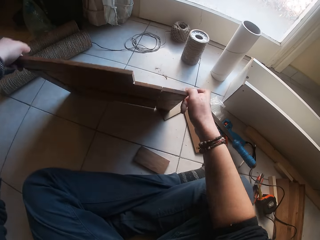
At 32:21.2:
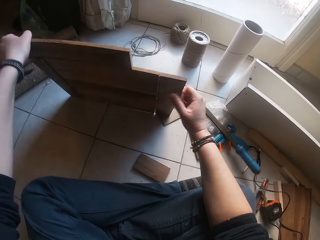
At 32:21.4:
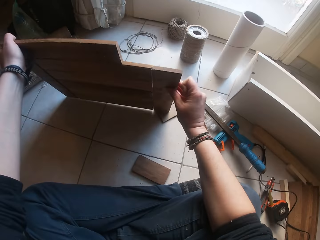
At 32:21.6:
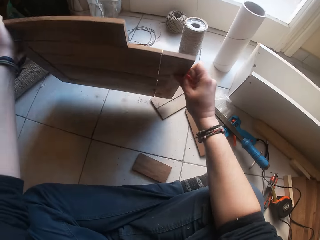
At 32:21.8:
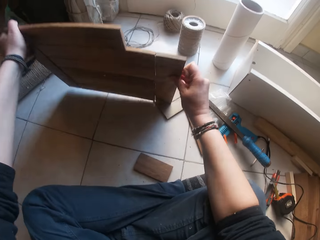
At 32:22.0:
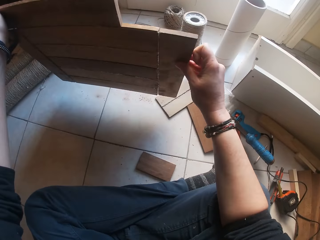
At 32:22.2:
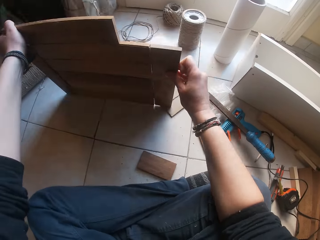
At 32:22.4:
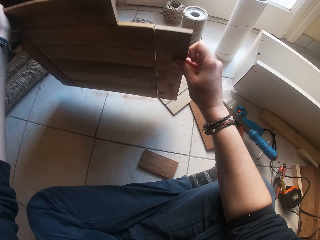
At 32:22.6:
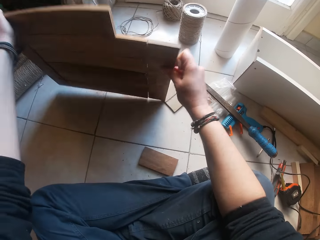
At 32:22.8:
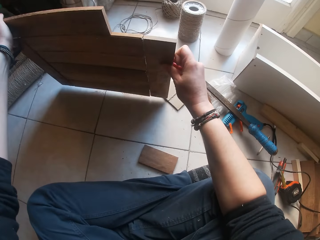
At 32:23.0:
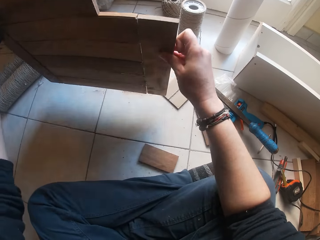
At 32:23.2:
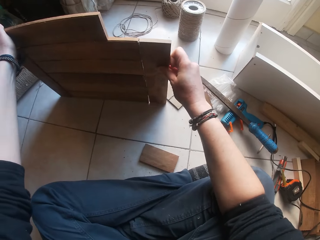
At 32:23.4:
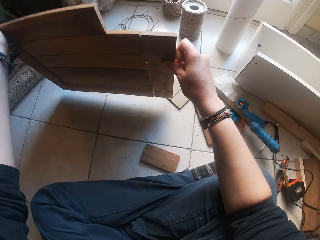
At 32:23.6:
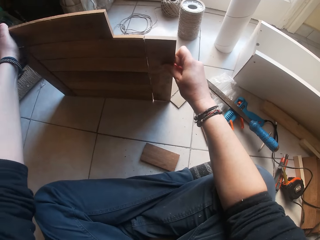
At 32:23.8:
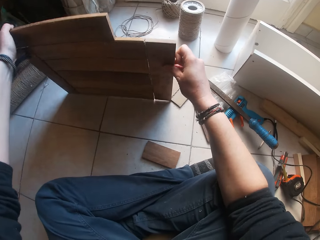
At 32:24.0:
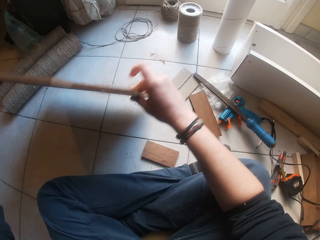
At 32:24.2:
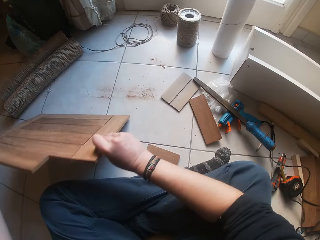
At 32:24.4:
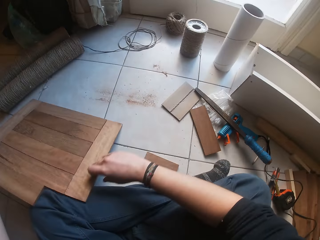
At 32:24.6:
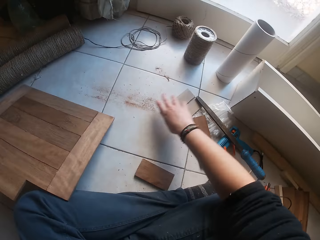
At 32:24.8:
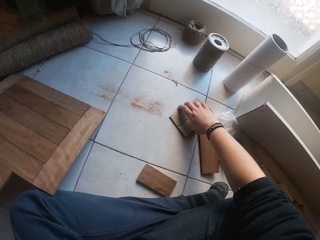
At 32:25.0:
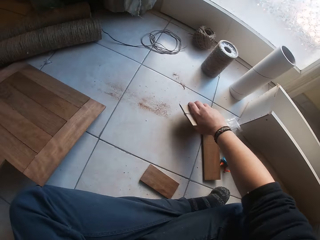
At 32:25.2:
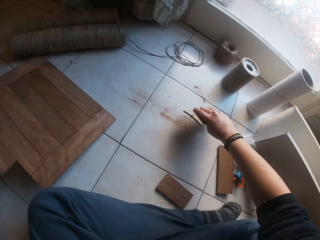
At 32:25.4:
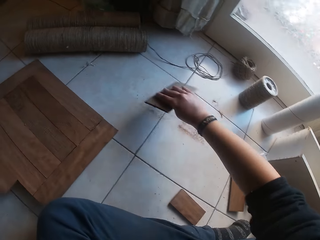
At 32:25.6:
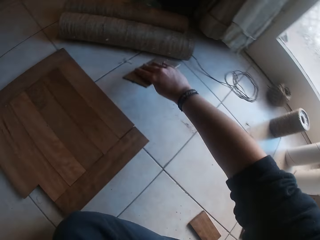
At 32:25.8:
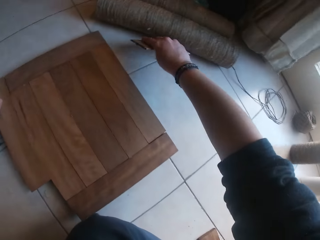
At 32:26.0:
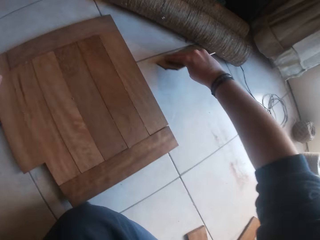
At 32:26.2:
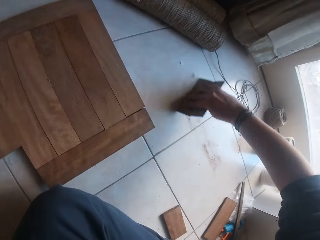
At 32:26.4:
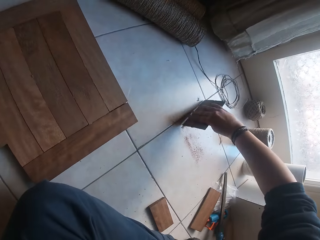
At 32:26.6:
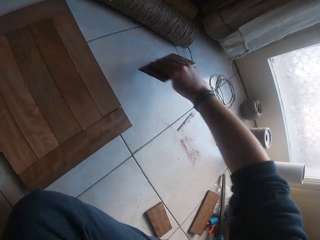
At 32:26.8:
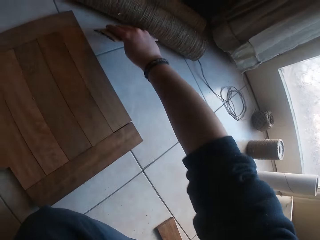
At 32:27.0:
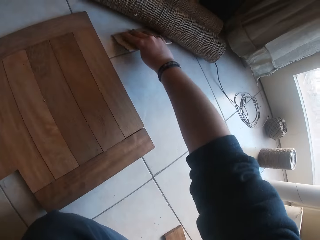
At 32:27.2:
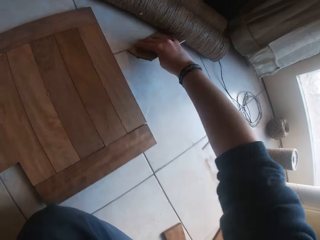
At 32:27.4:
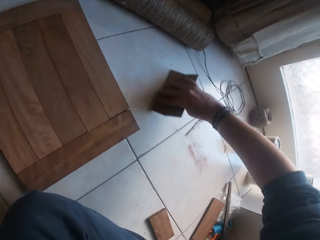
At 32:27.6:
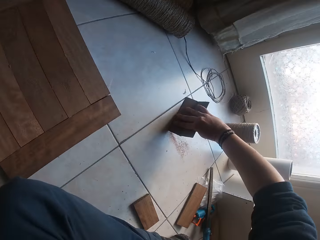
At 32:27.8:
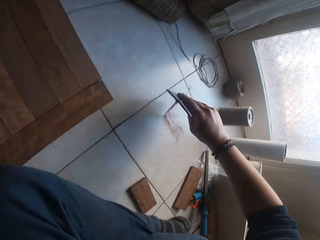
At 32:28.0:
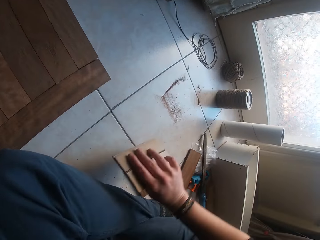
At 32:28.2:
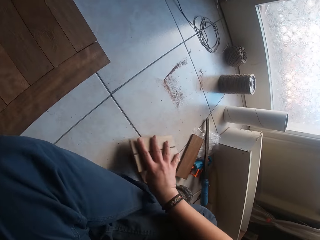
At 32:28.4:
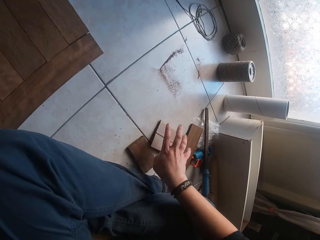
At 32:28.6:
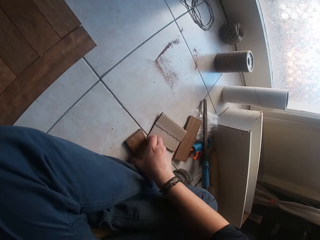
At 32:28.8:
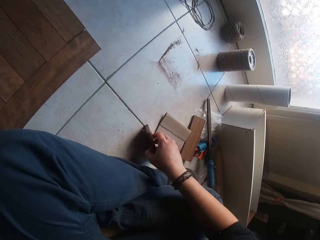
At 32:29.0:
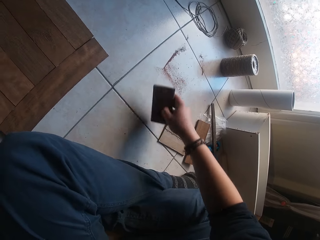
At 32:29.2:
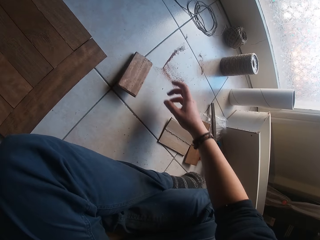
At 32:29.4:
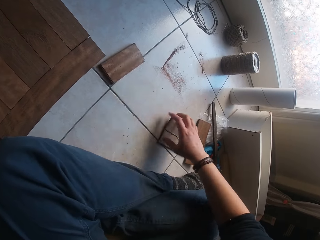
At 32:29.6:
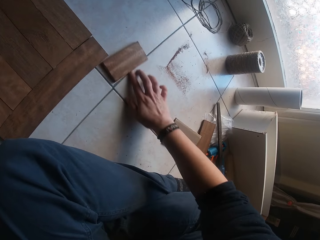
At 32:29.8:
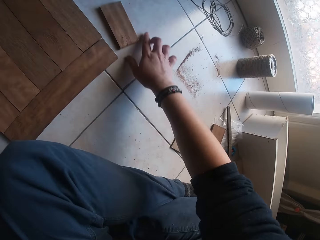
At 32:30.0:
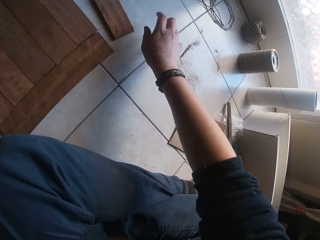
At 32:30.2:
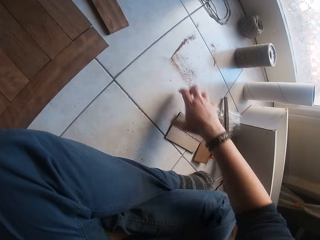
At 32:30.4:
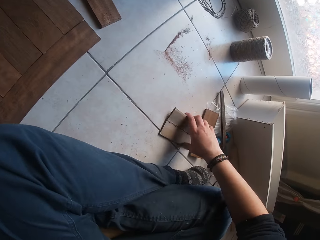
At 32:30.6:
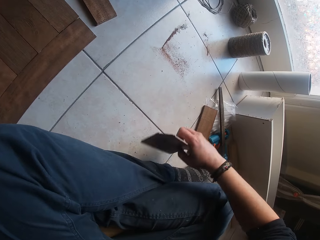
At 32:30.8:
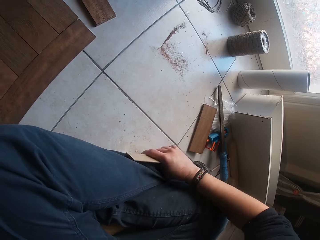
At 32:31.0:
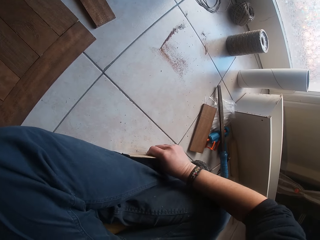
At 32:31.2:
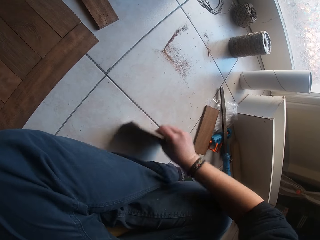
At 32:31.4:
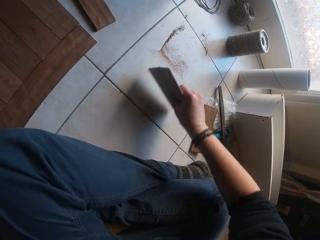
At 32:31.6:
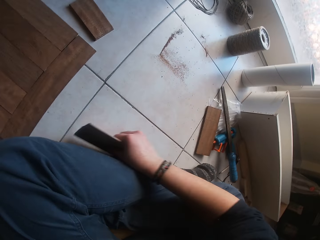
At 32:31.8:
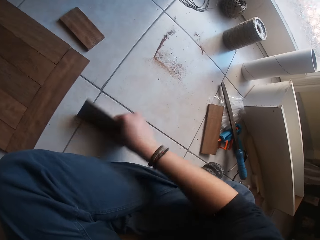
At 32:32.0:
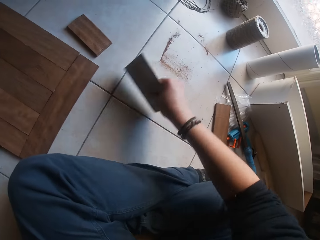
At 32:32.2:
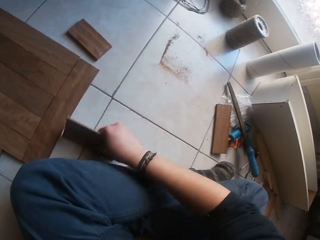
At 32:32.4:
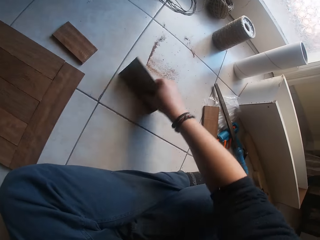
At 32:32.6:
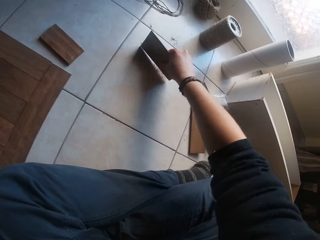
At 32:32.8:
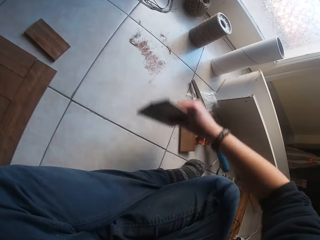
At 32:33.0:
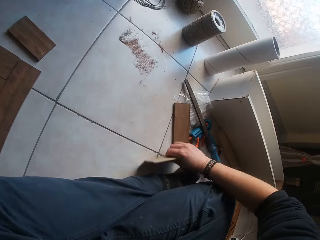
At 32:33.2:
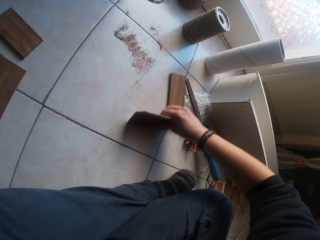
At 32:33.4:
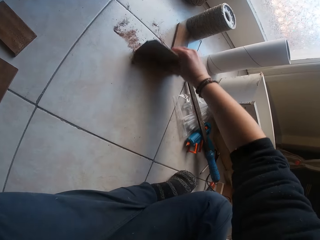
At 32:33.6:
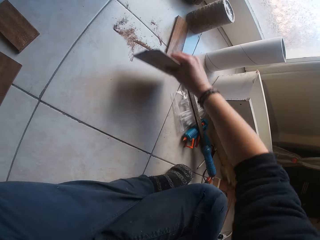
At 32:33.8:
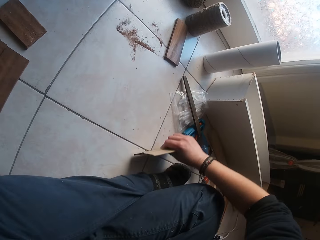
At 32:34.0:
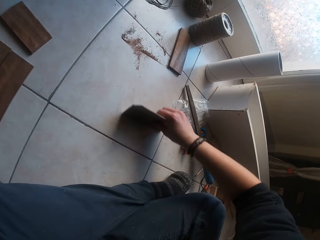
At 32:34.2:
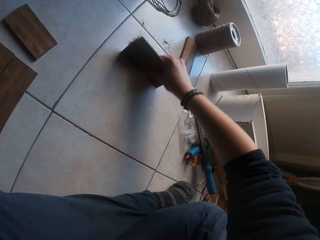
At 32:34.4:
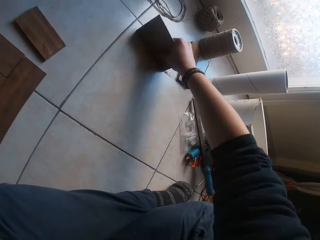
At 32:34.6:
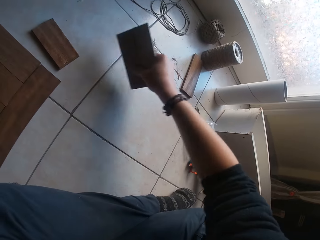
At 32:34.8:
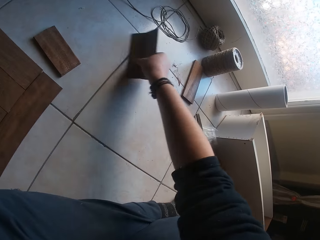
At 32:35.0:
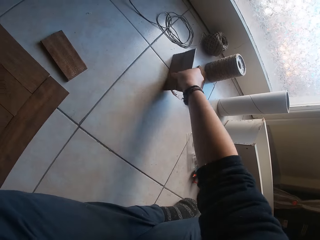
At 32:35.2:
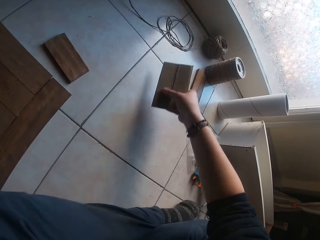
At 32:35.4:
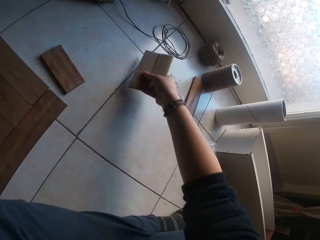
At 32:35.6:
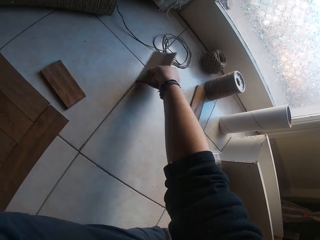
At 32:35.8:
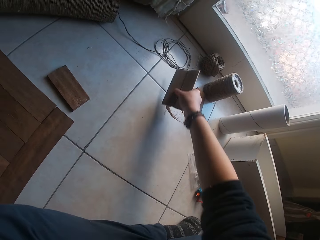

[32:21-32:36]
The camera wearer hits the wooden structure on the floor with his two hands. He places the wooden structure on his left leg with his two hands. He moves the wooden structure on his left lap to the floor with his left hand. He picks up a carton paper or dust wipe sponge from the floor with his right hand. He packs wood dust on the floor with the carton paper in his right hand. He drops the carton paper on the floor with his right hand. He picks up the piece of wood on the floor with his right hand. He drops the piece of wood on the floor with his right hand. He adjusts the piece of wood on the floor with his right hand. He picks up the carton paper from the floor with his right hand. He packs wood dust on the floor with the carton paper in his right hand. He adjusts the piece of wood on the floor with his right hand.

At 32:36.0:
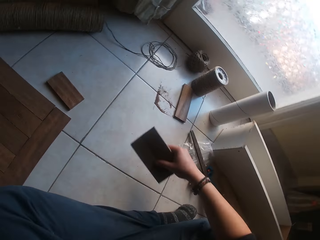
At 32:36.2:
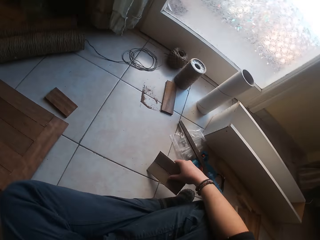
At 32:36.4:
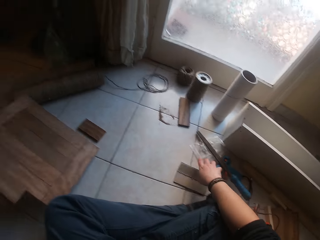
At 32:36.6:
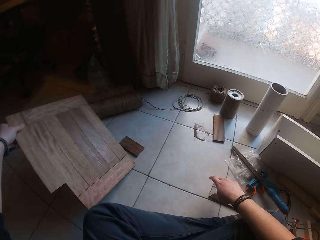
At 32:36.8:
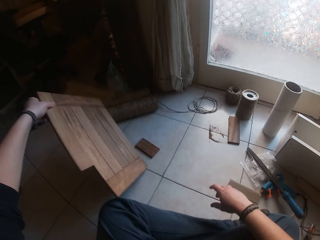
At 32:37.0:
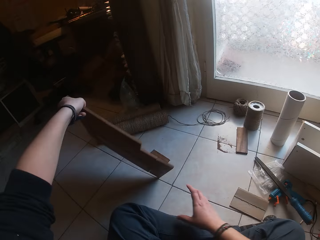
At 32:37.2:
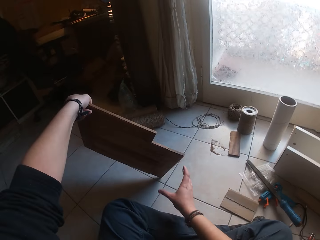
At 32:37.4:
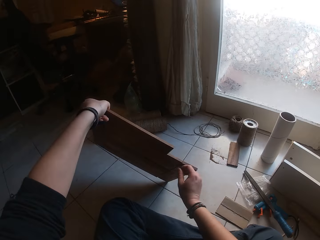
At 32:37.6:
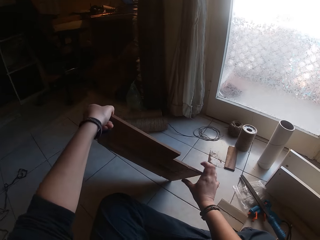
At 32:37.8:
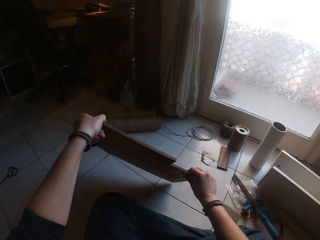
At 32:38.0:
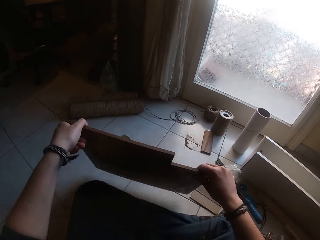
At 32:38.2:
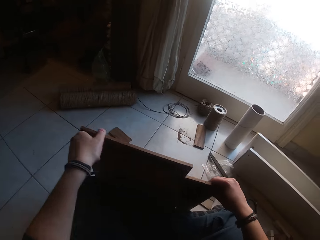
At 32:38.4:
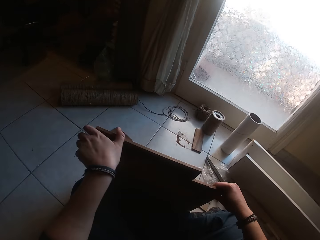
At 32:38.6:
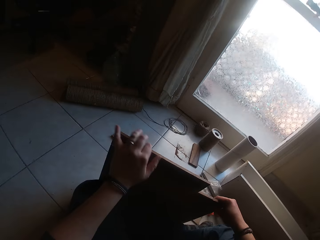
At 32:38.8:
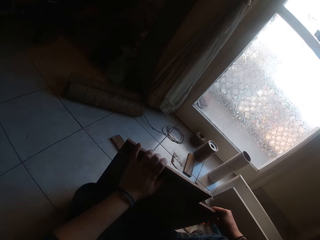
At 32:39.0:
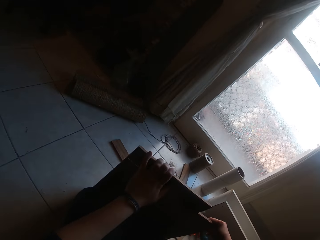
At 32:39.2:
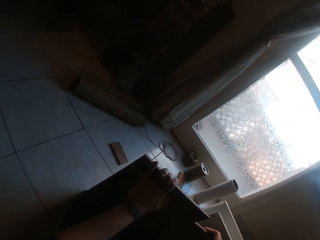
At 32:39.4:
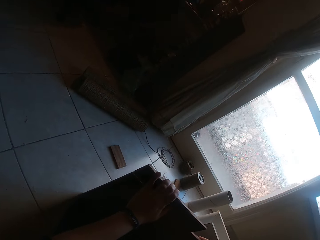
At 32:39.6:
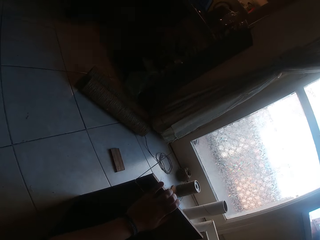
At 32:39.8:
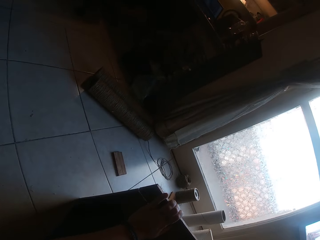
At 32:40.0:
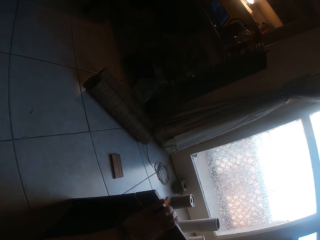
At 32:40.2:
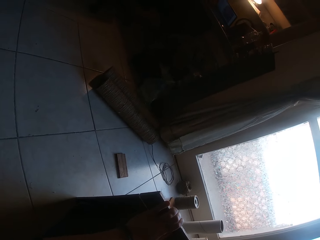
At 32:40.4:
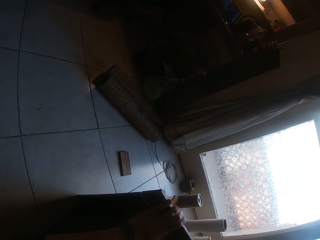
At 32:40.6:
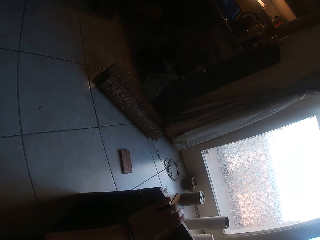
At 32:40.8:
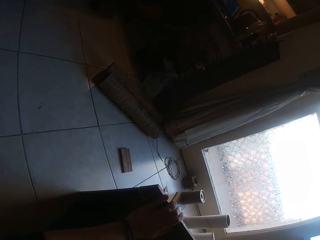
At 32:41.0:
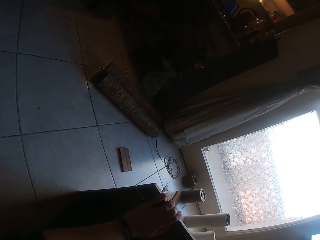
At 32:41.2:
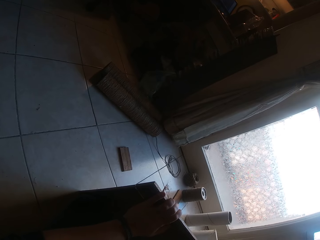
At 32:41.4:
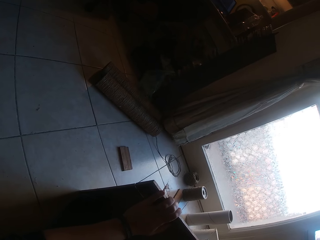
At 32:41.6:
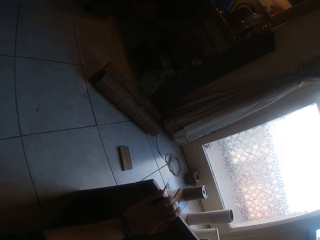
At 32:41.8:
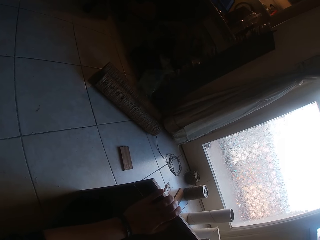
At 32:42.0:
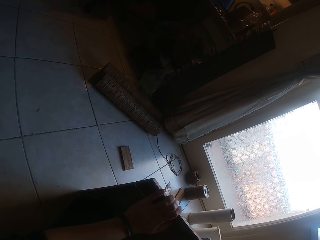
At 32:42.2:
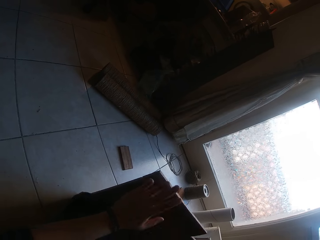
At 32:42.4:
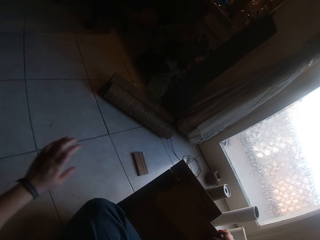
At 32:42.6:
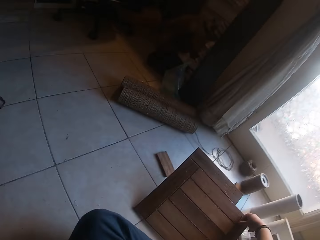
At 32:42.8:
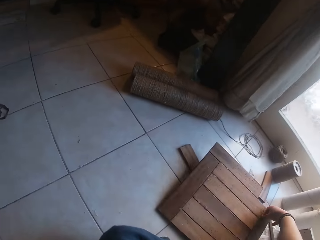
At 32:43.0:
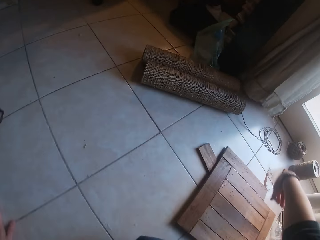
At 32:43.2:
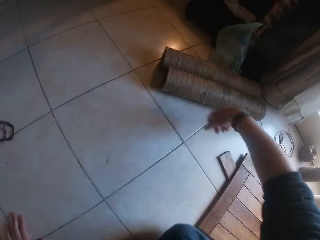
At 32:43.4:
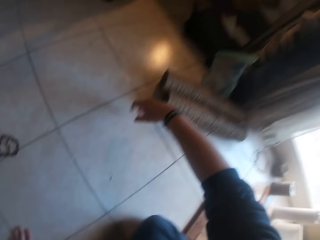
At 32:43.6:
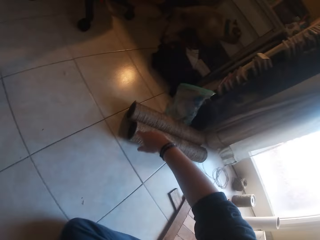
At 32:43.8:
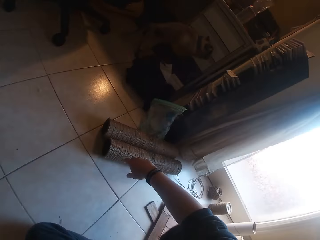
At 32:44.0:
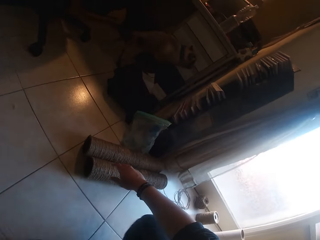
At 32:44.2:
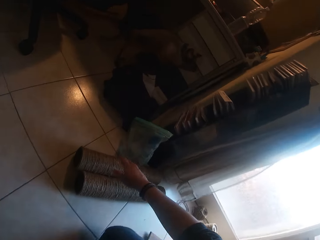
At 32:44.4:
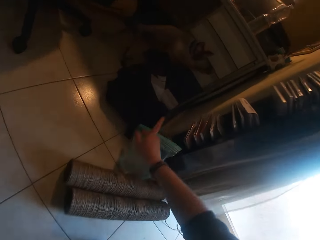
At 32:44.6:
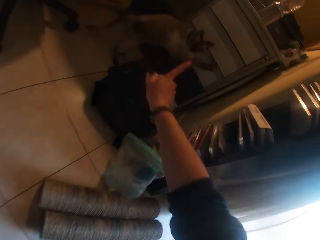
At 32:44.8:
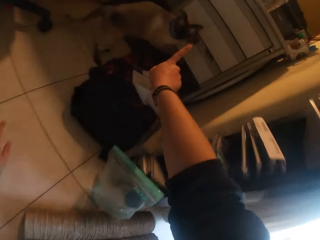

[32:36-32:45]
The camera wearer drops the carton paper on the floor with his right hand. He raises the wooden structure from the floor with his left hand. He moves the wooden structure on the floor with his two hands. He looks around. He drops the wooden structure on the floor with his right hand.
